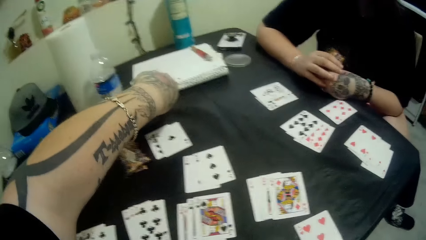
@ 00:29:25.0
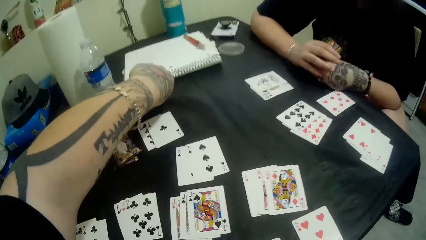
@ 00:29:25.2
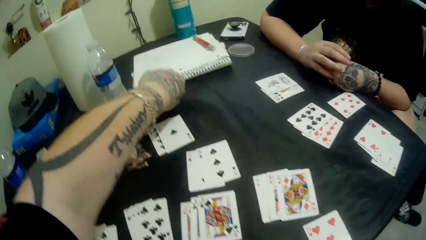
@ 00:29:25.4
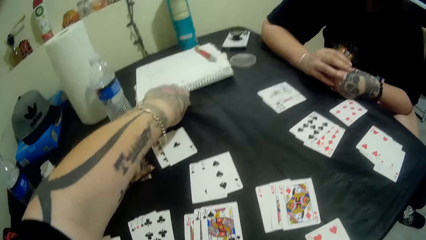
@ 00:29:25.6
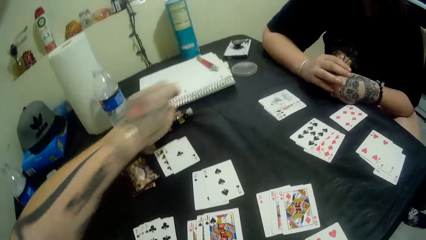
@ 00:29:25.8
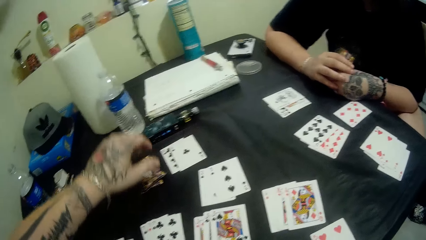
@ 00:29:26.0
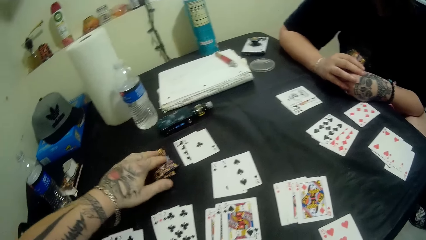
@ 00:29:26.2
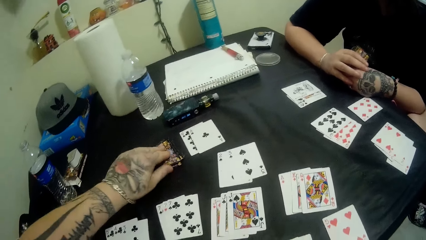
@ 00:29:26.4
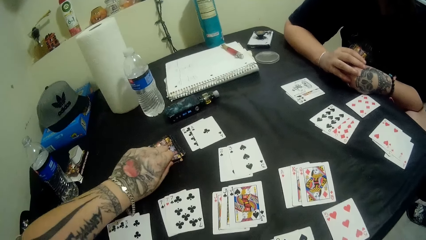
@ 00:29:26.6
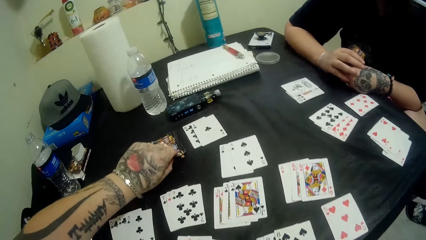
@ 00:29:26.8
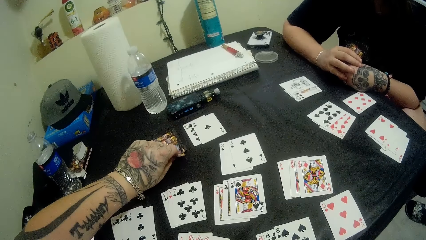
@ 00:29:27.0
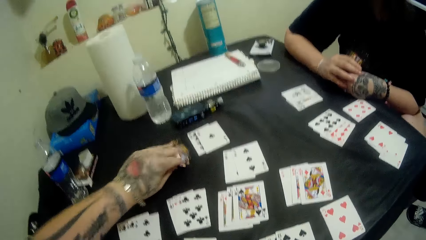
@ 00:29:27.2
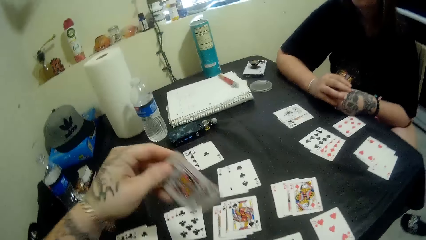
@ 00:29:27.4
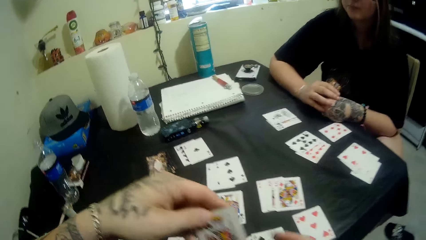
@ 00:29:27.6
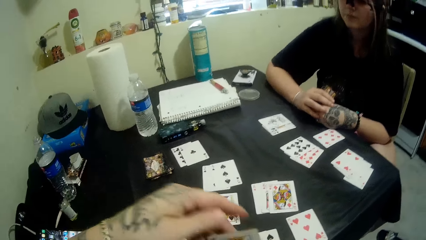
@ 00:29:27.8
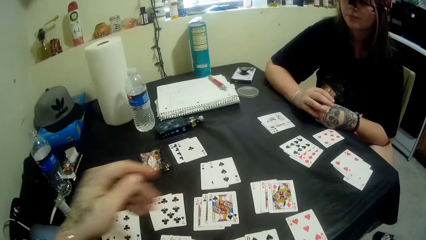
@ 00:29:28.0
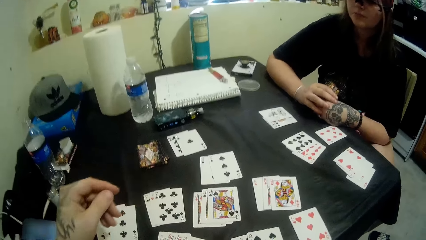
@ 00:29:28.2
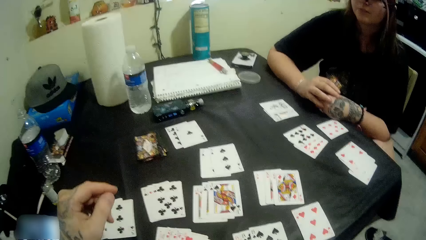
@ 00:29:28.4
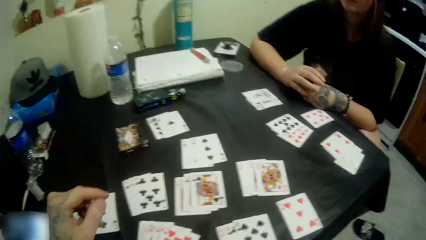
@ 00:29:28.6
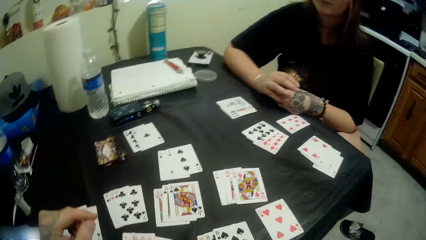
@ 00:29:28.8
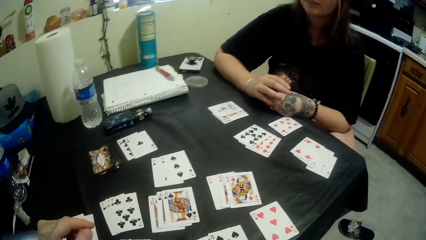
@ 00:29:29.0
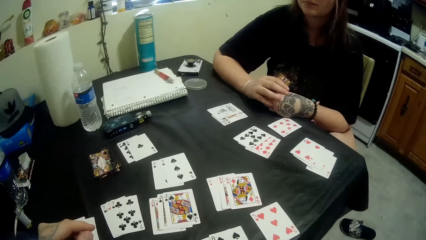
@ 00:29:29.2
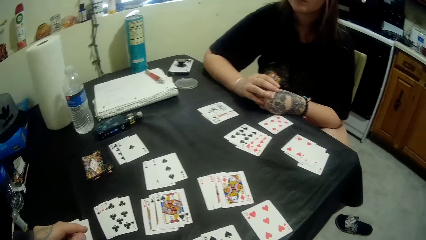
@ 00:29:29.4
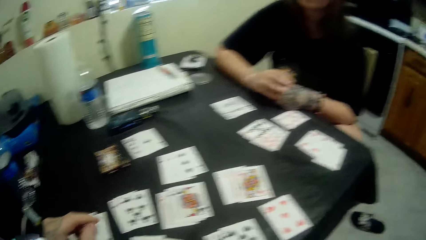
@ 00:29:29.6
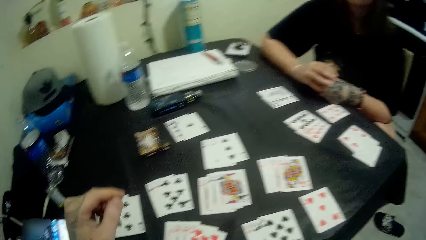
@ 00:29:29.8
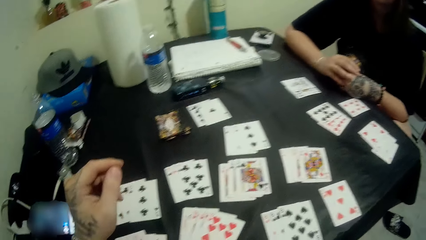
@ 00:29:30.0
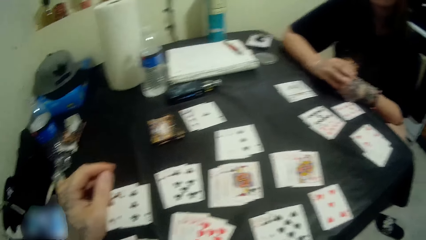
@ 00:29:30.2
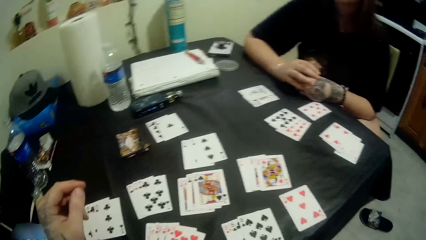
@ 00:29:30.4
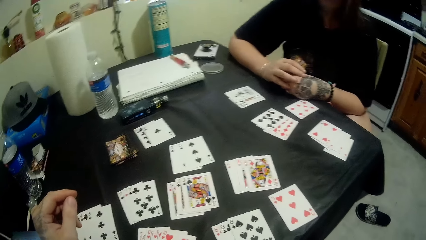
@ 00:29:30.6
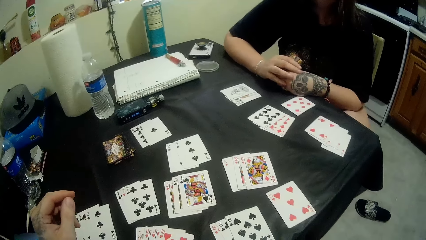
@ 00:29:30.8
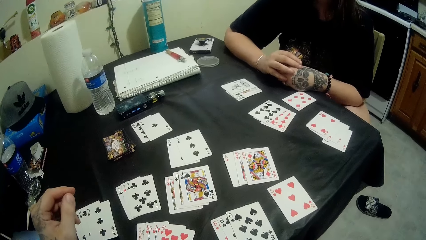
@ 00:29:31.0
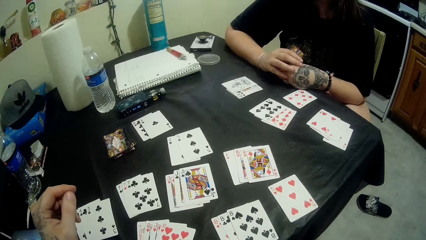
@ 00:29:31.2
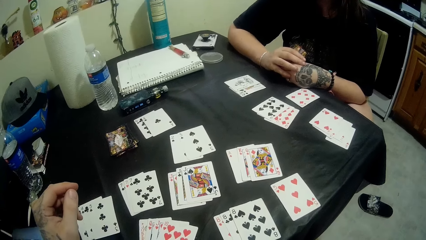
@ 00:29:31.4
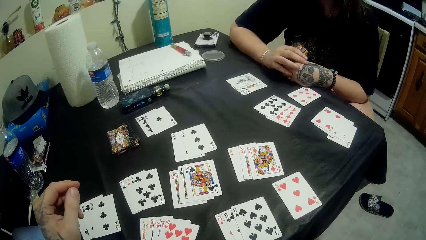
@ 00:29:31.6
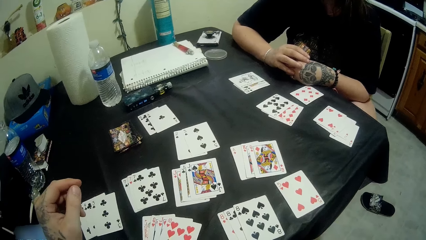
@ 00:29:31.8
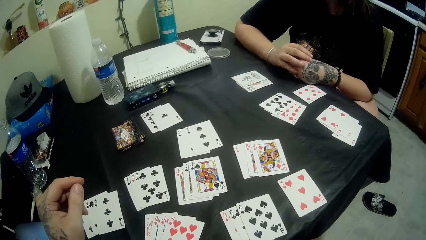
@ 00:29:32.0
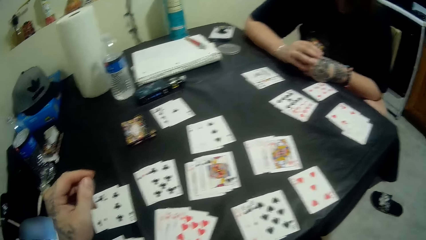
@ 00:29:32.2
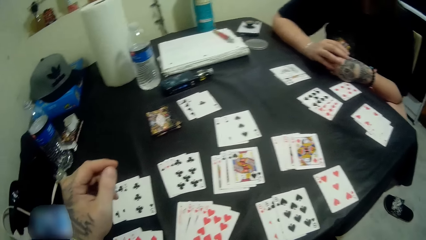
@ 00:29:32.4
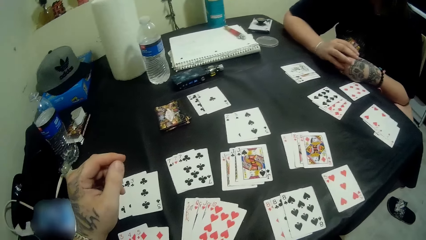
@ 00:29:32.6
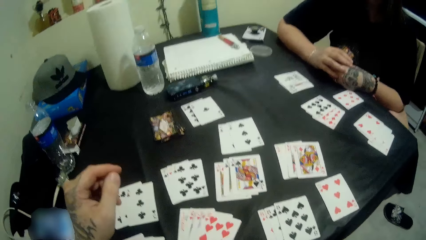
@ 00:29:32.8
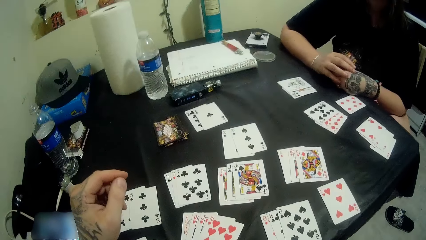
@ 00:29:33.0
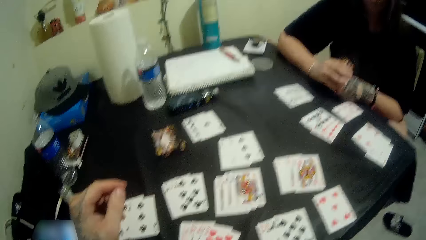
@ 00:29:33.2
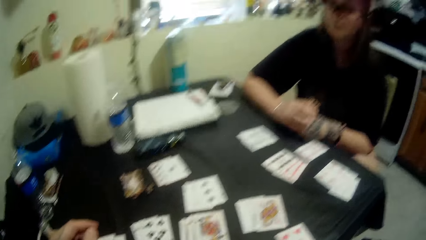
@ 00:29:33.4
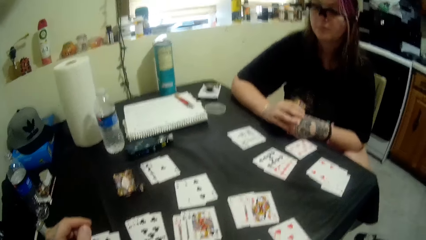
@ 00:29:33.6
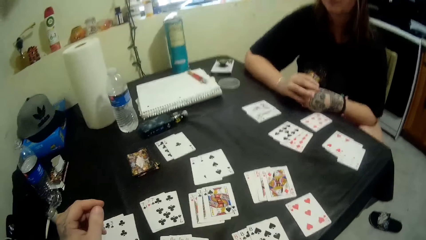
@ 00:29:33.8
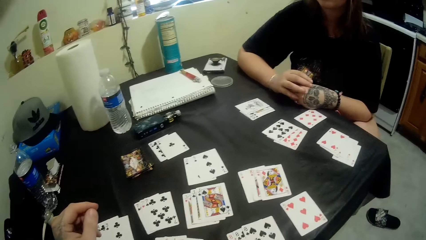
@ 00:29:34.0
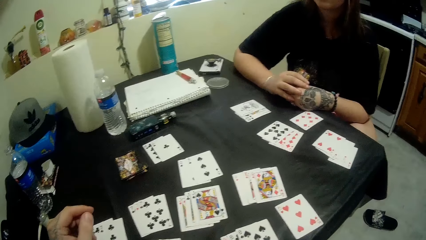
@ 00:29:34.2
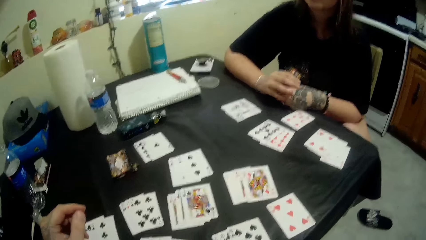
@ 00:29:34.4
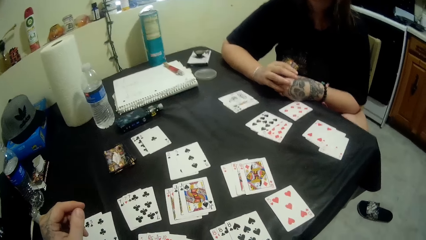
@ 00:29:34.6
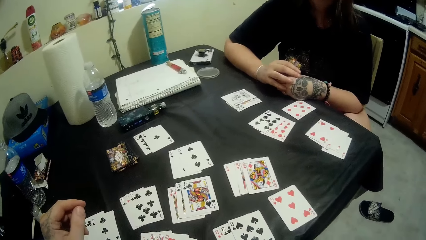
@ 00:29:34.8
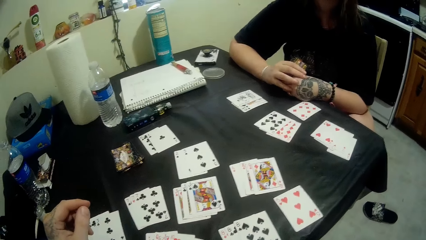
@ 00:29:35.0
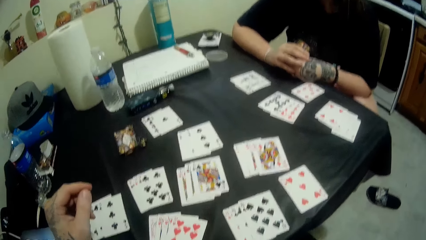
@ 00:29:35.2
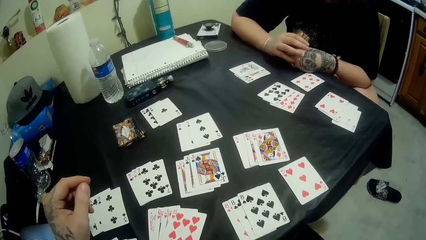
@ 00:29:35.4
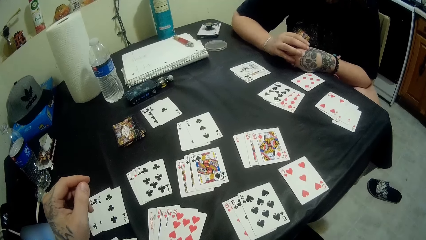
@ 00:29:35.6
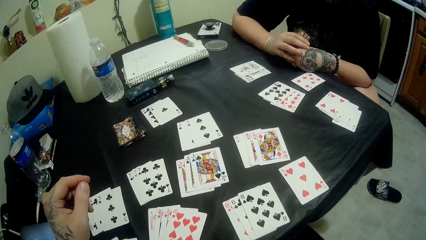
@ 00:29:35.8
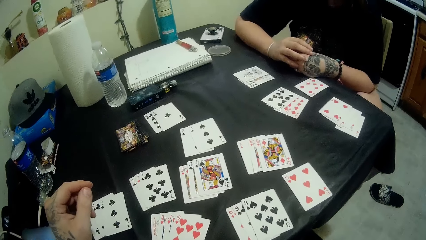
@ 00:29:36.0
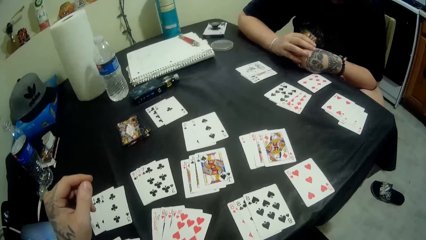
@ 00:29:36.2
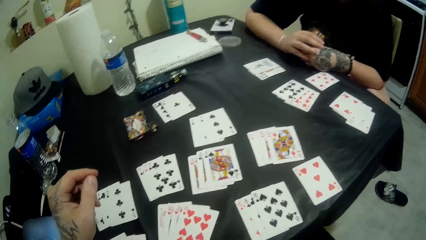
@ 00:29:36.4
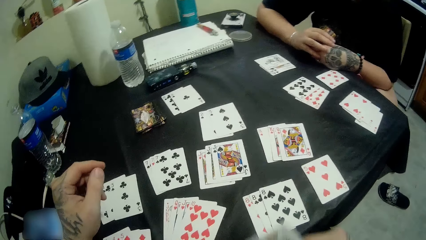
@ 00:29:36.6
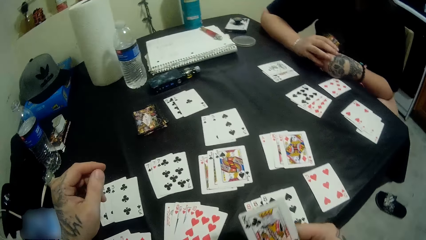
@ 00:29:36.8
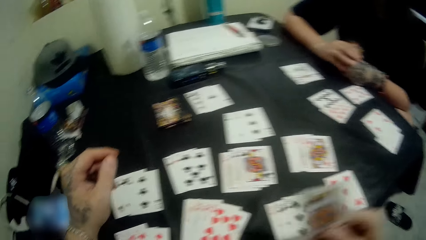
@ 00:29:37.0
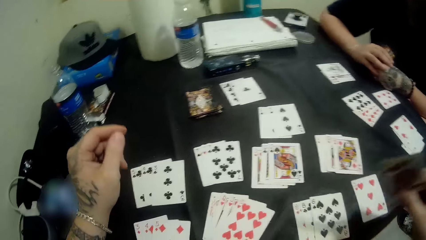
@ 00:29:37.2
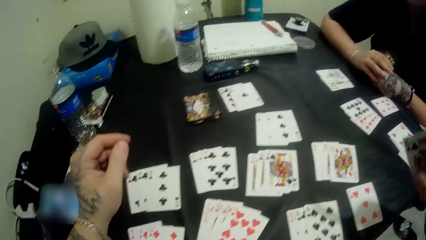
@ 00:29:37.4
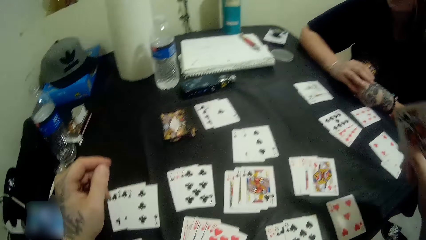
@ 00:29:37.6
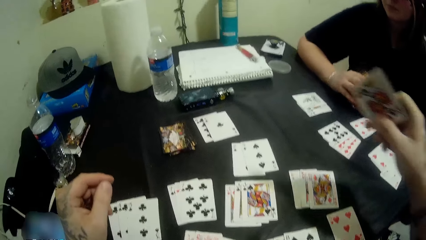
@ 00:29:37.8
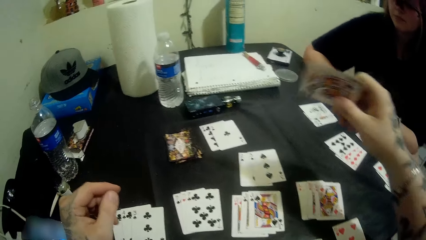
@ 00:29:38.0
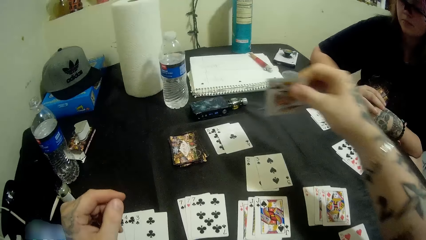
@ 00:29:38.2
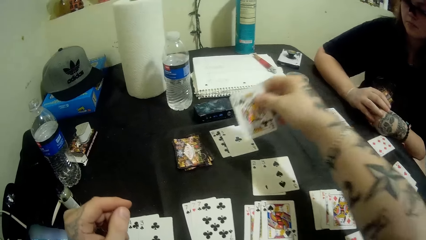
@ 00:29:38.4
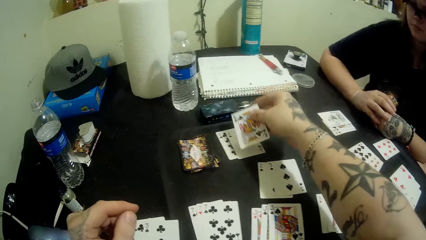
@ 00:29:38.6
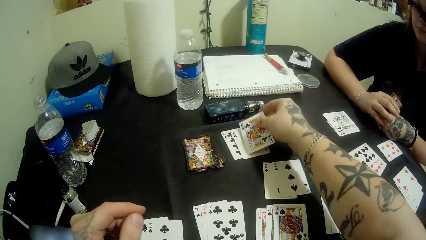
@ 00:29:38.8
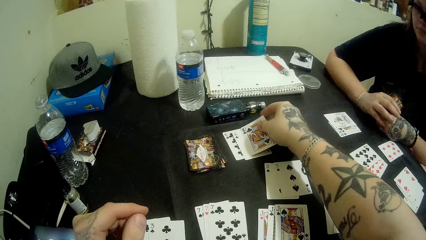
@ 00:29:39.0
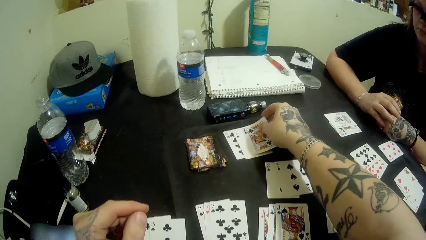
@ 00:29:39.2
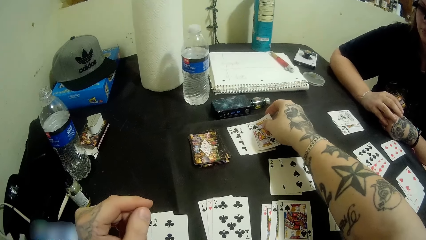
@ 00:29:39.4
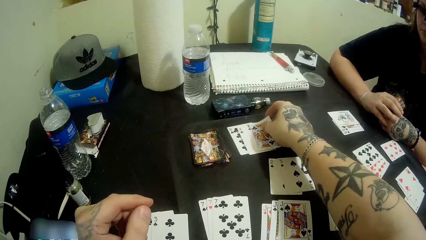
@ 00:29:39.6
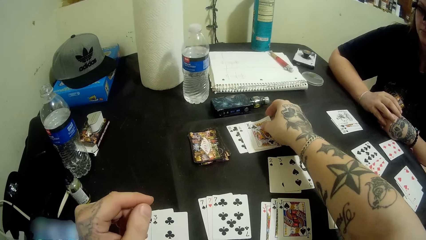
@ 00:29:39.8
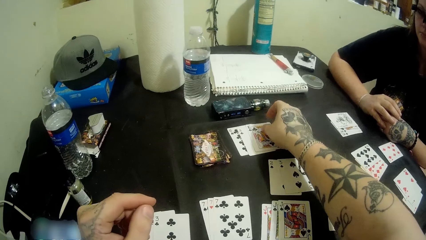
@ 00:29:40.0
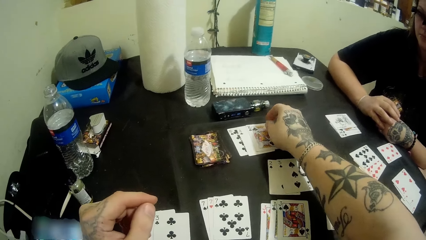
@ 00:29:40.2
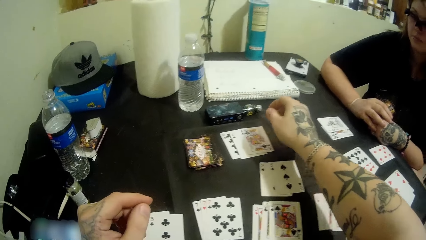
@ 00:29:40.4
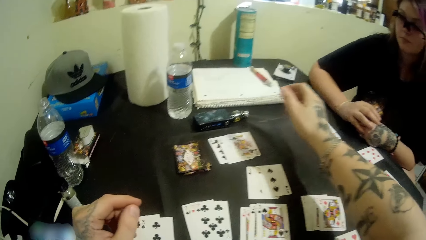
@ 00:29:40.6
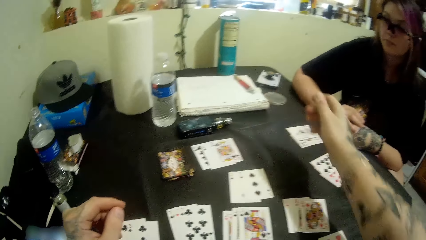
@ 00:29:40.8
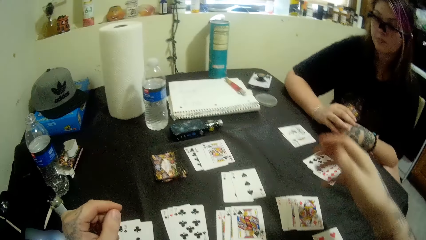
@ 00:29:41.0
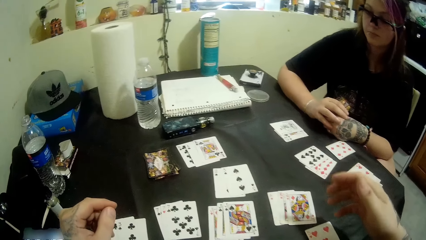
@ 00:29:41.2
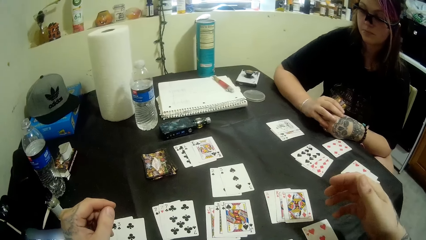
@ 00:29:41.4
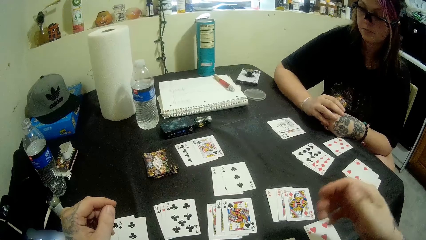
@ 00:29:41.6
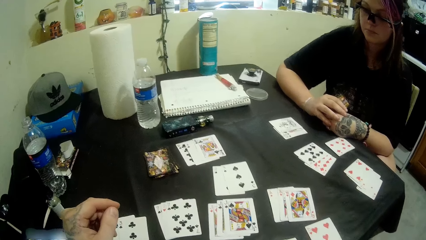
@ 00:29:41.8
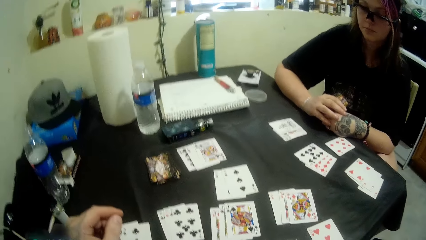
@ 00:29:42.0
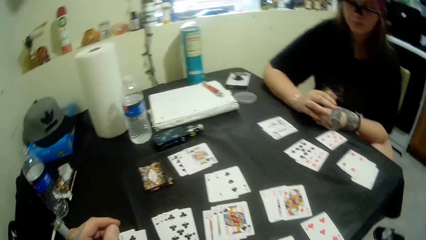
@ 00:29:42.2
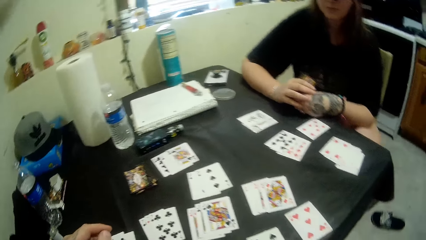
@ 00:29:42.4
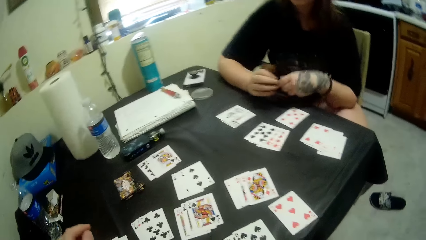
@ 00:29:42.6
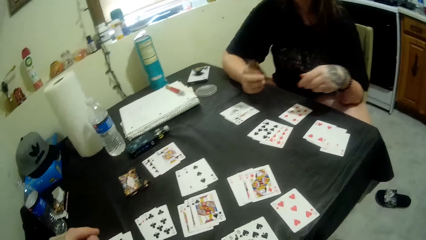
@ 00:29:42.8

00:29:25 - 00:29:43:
The camera wearer puts the shisha bottle on the table. They pick a card from the stacked cards on the table. They look at the poker cards. They play a card. They look at the poker cards.
